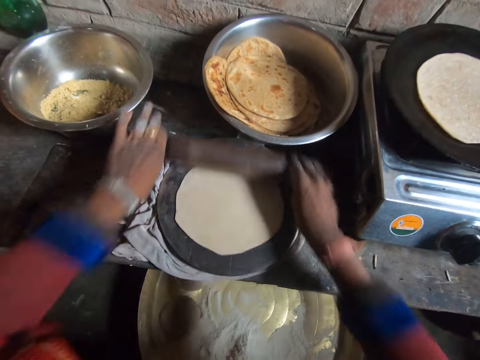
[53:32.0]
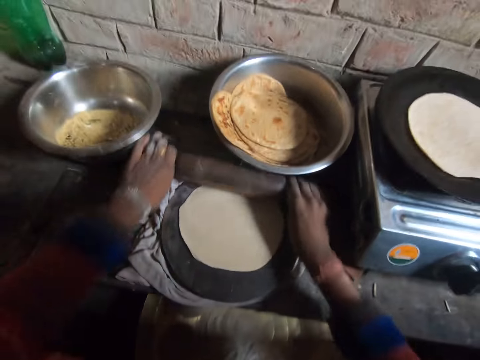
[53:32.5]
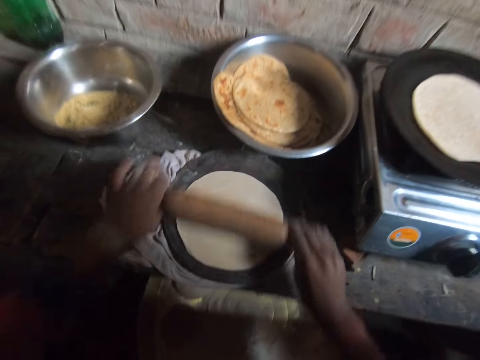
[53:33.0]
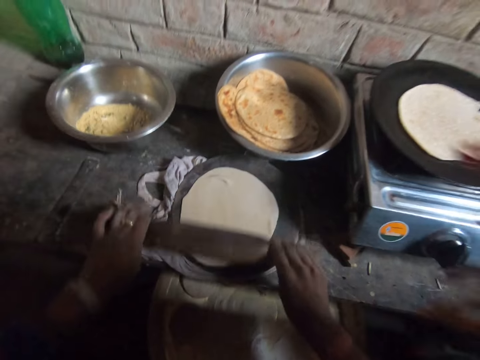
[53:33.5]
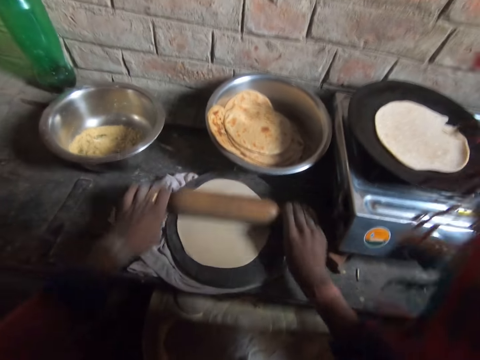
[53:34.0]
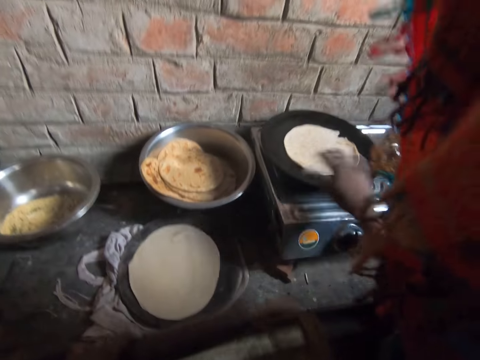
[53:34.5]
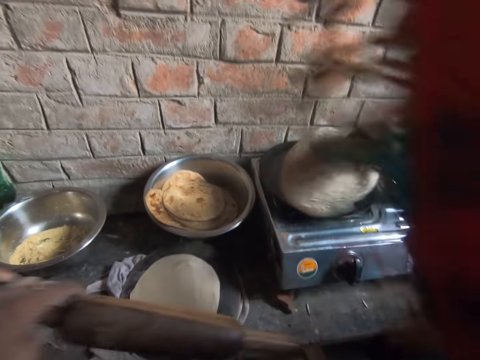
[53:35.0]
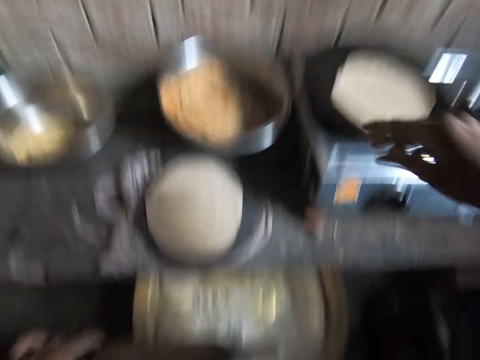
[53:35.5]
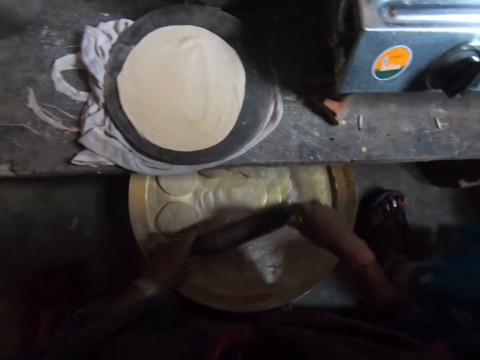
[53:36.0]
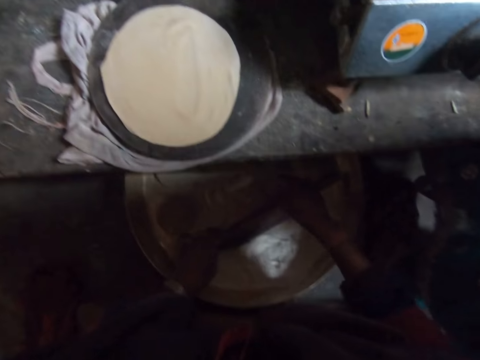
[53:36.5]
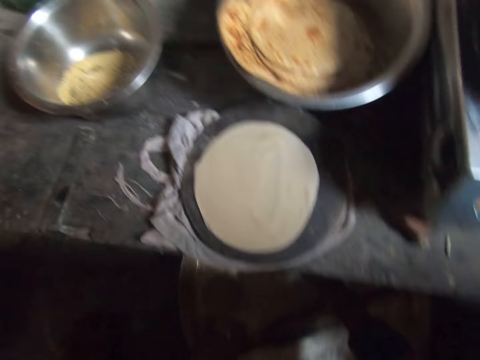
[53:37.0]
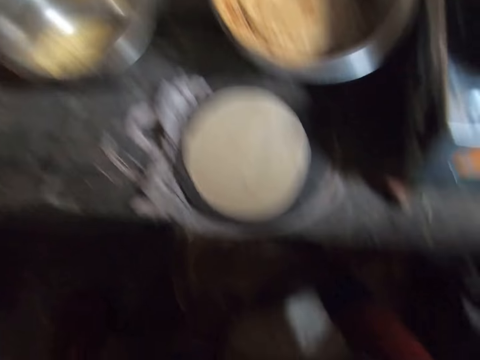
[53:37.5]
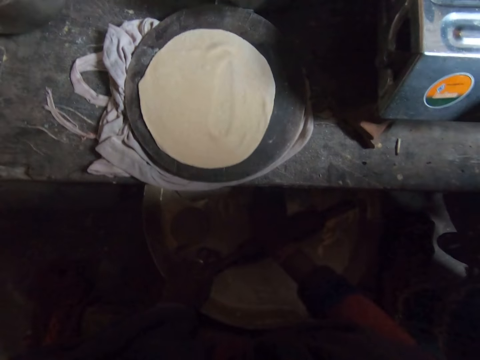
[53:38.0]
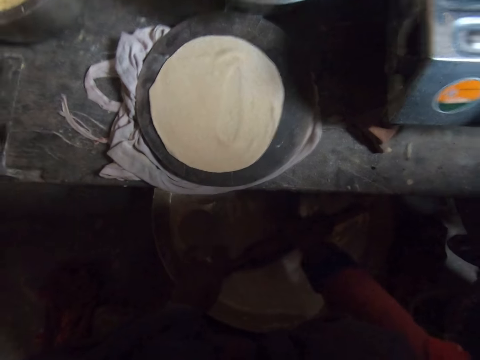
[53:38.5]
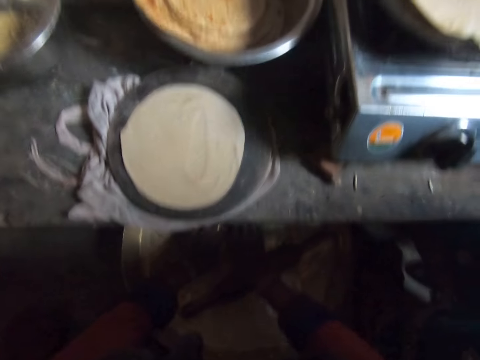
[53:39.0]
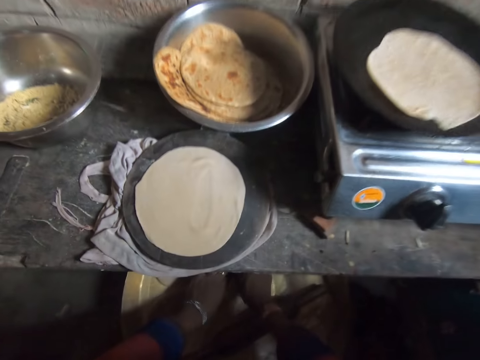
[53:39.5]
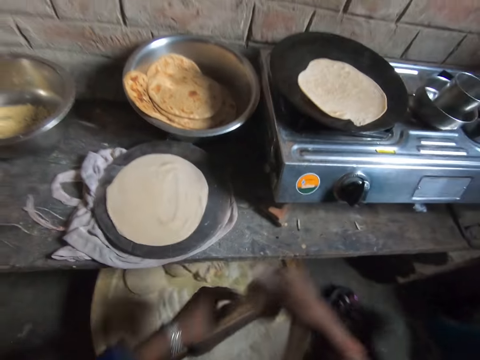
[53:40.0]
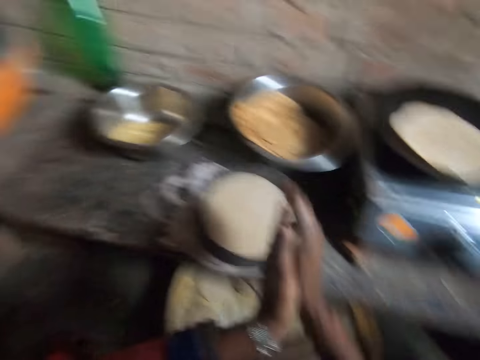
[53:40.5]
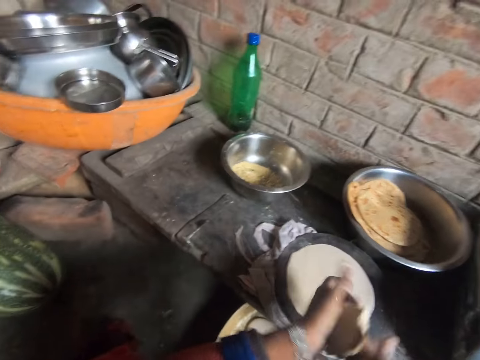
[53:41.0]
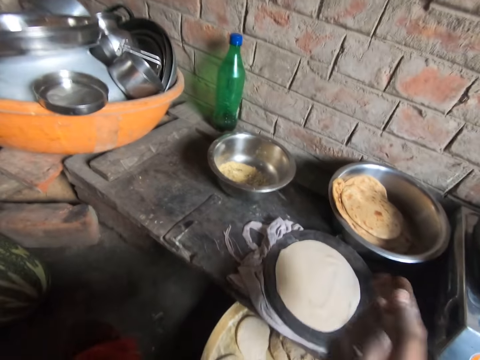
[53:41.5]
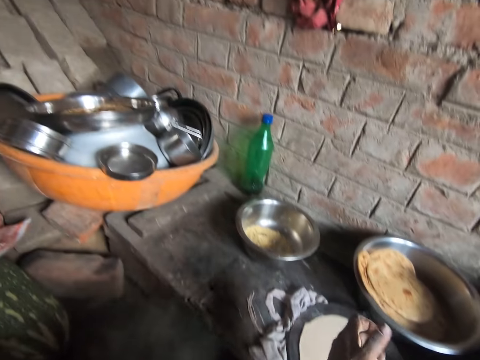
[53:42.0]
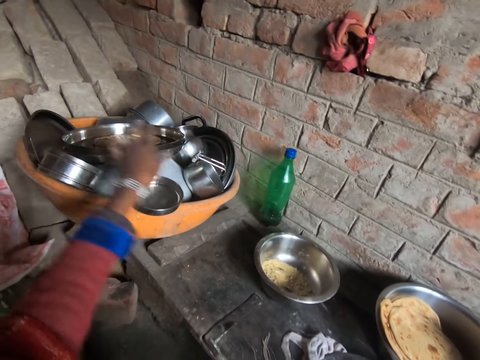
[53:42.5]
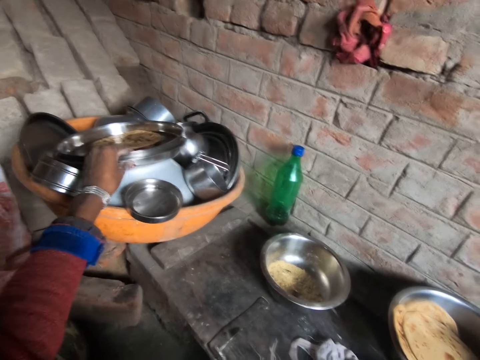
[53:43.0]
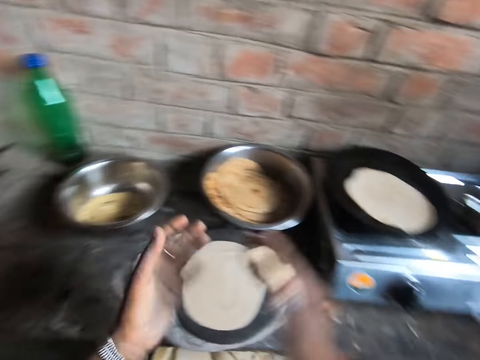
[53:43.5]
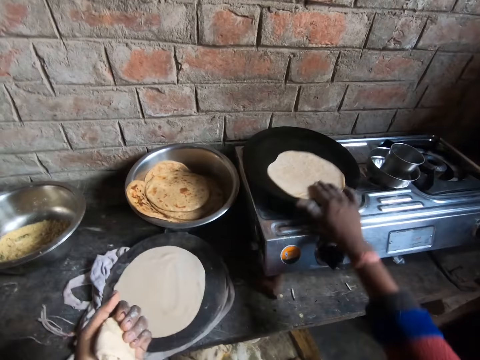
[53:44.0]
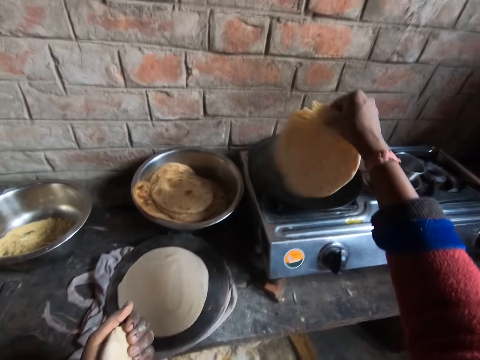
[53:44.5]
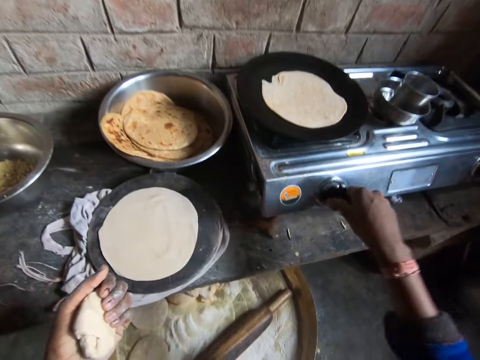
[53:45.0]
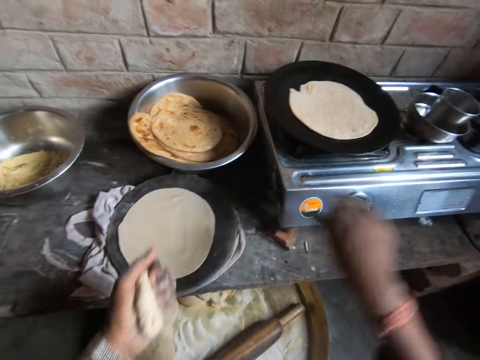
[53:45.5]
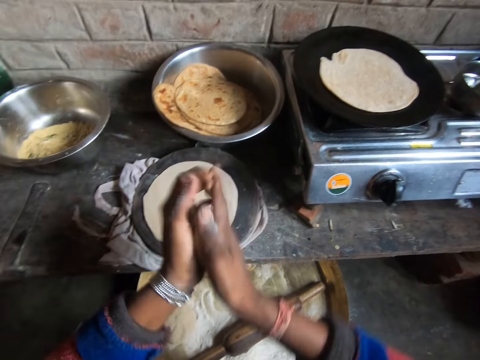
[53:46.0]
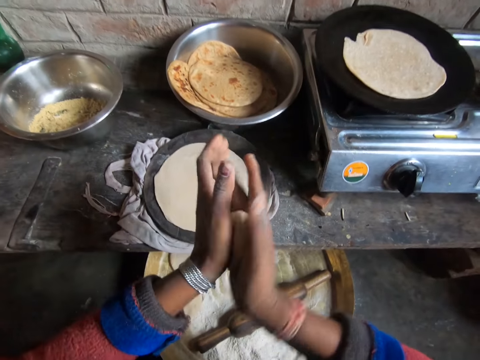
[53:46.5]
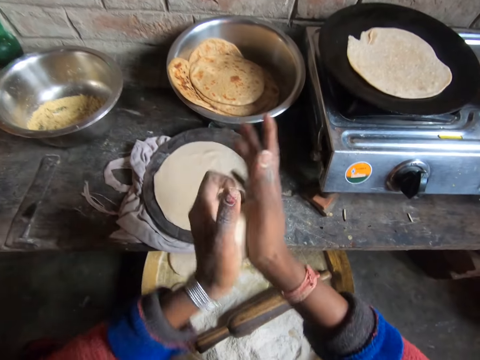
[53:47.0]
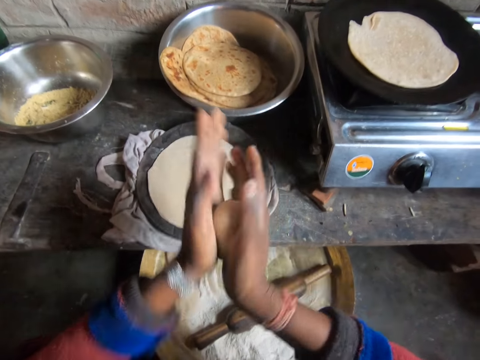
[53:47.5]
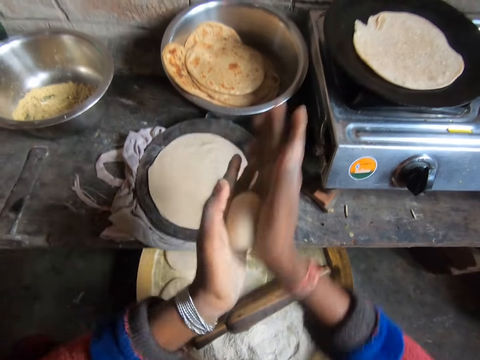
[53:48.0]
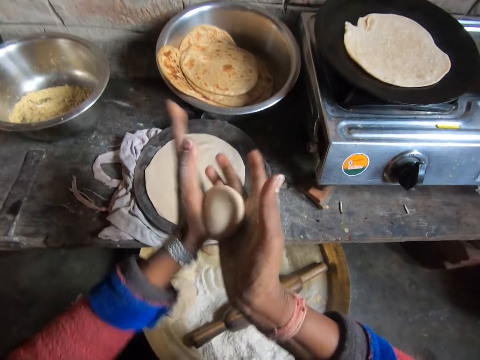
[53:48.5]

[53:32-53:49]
The camera wearer lifts the dough in the frying pan with her right hand. She drops the dough into the frying pan with her right hand. She drops the rolling pin on the wooden table with both hands. She takes out a dough from the larger dough with both hands. She rolls the dough with both hands. She touches a tray. She lifts the dough in the frying pan with her right hand. She drops the dough into the frying pan with her right hand. She reduces the heat level of the gas cooker with her right hand. She rolls the dough with both hands.

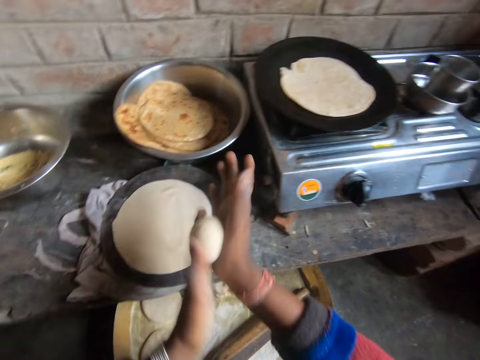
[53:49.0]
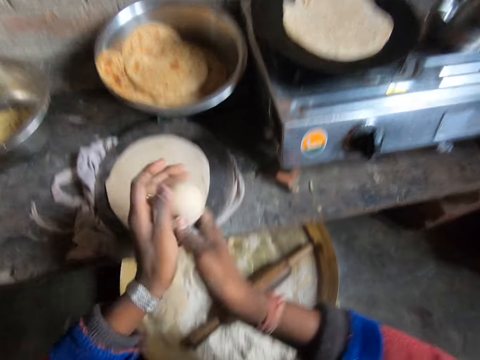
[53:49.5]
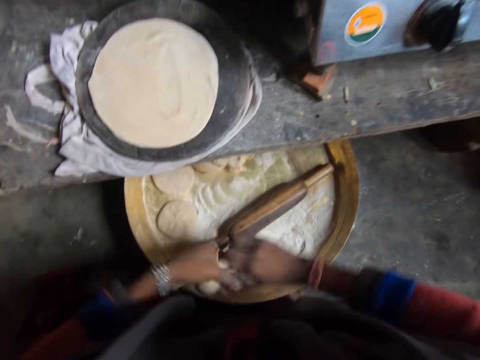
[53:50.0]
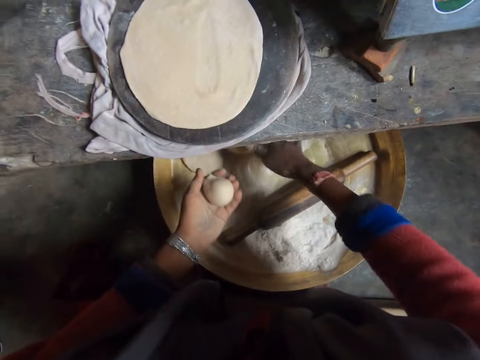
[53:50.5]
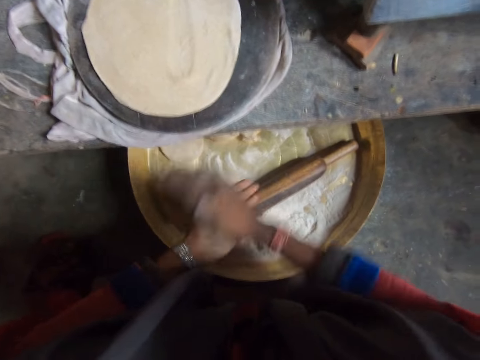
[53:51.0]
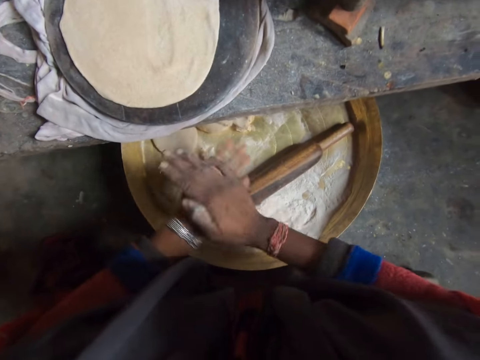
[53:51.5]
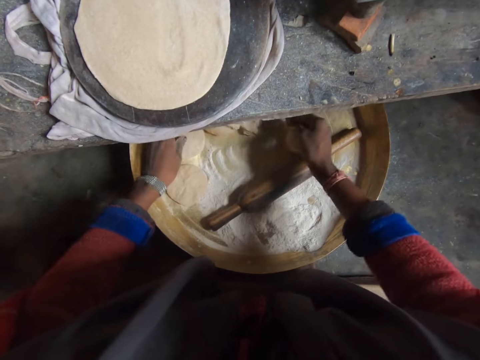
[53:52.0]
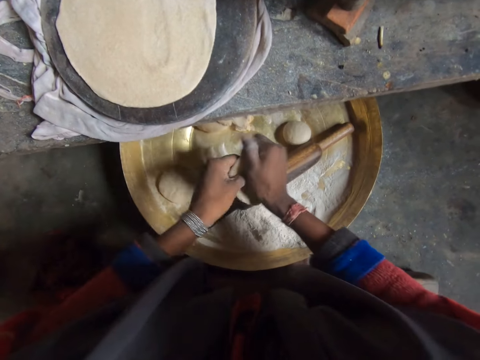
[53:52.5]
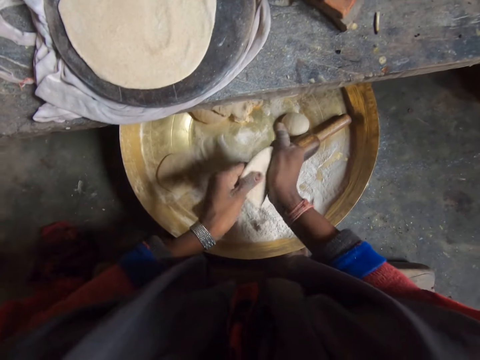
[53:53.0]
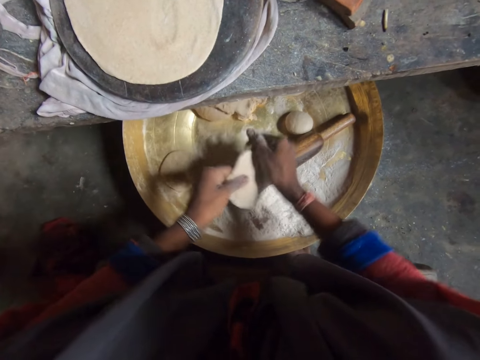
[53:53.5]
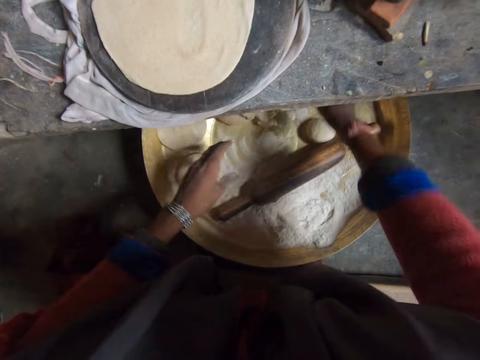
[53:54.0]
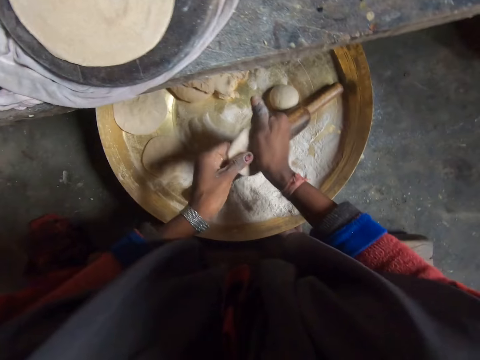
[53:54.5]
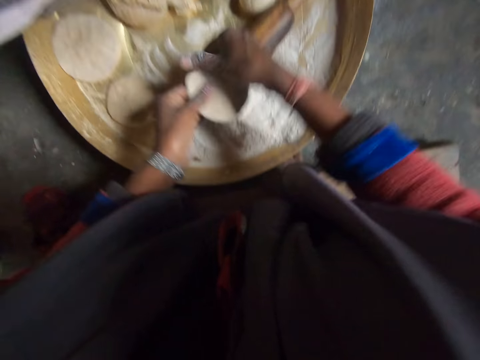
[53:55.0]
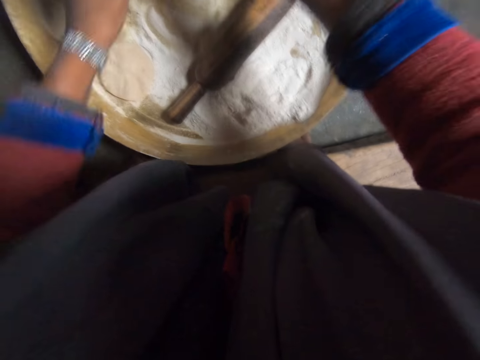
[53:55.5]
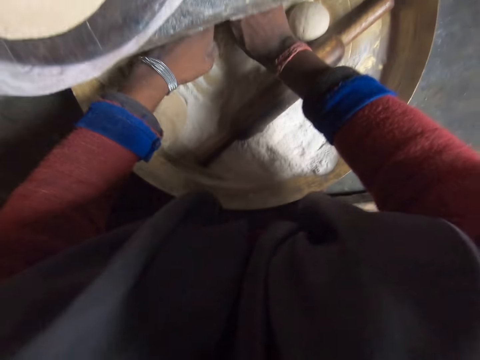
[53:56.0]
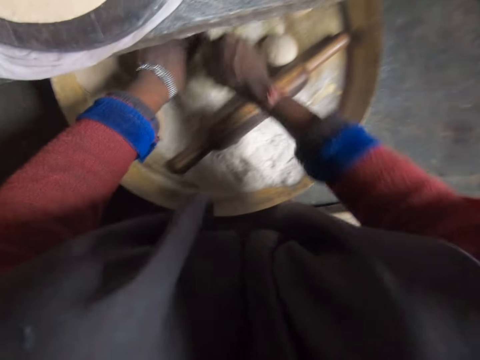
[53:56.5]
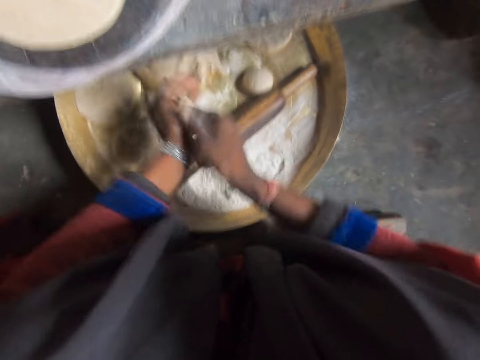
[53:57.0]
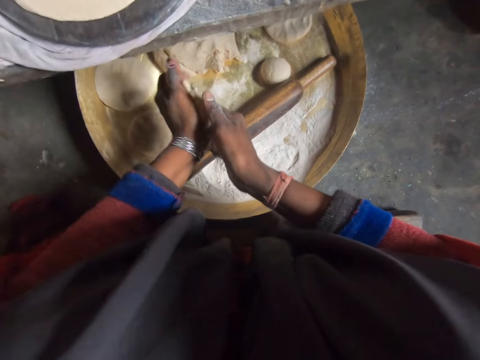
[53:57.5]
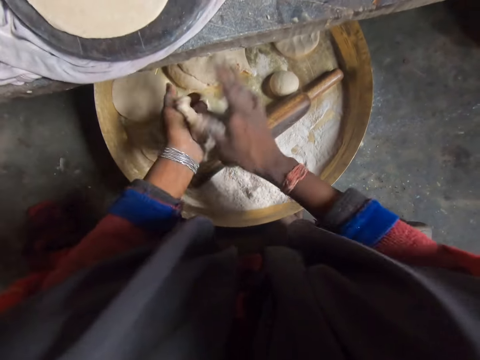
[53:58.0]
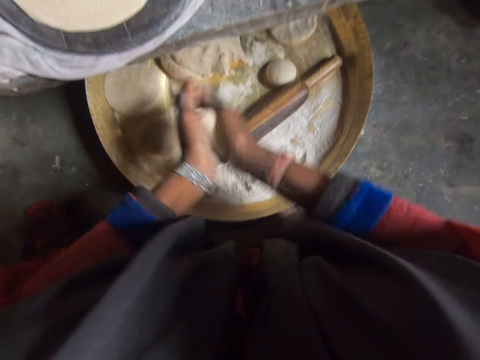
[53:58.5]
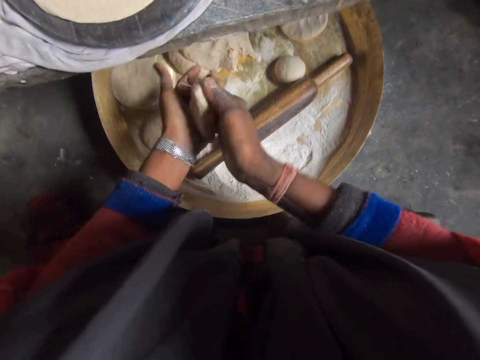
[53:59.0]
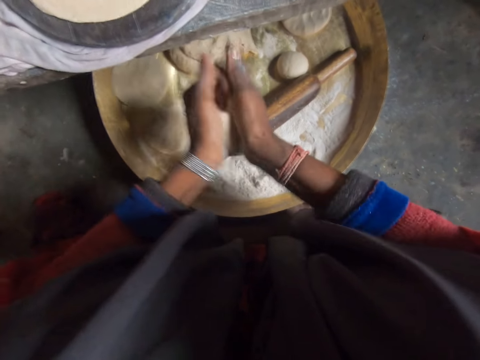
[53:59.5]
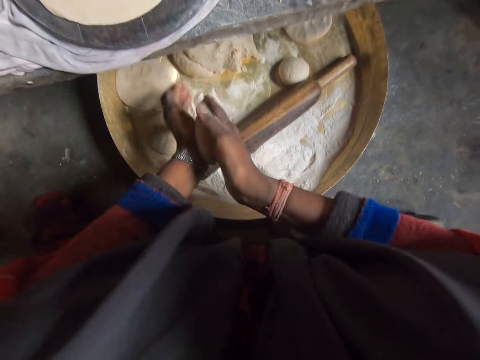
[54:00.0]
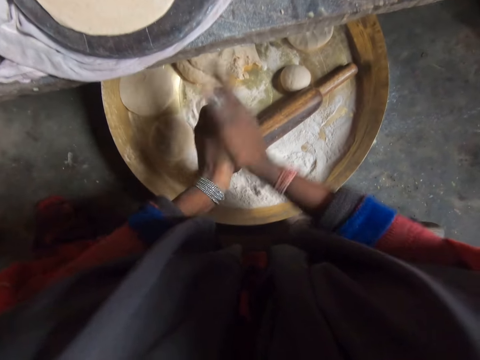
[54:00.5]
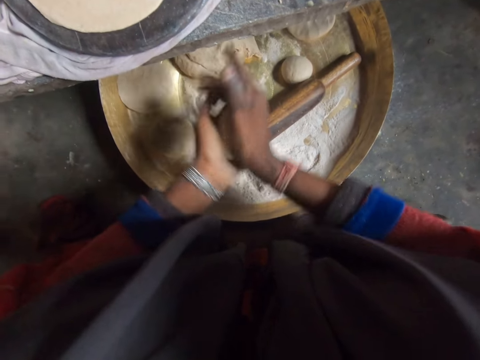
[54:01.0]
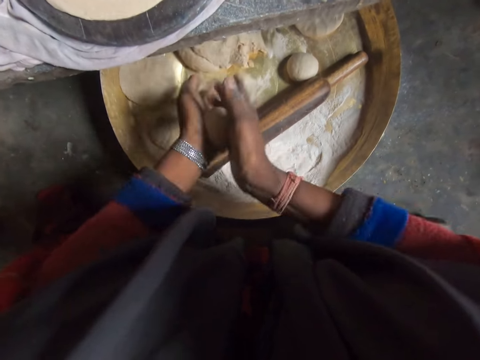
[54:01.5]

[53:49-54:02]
The camera wearer tears off a small part of the dough with both hands. She puts the small dough on the larger dough on the wooden table. She rolls the dough with both hands. She drops the dough on the wooden table with her right hand. She picks the other dough from the wooden table with her left hand, stretches out the dough with both hands, and drops the dough on the wooden table with her left hand. She picks the other dough from the wooden table with her left hand, stretches out the dough with both hands, and drops the dough on the wooden table with her right hand. She tears off a small part of dough from the larger dough with both hands. She rolls the dough with both hands. She presses the dough in her hands.
